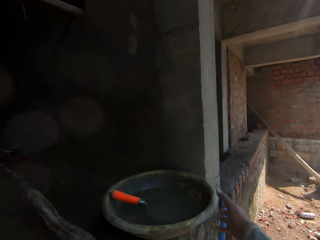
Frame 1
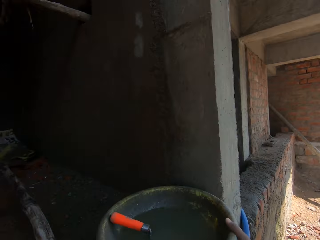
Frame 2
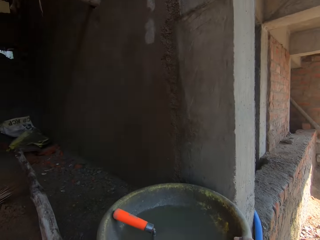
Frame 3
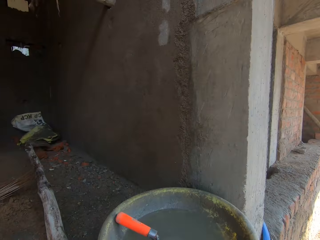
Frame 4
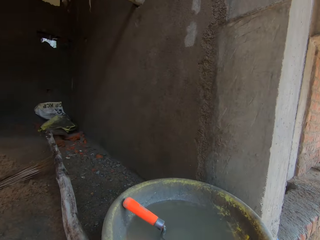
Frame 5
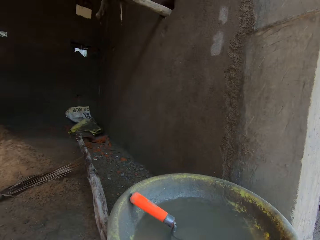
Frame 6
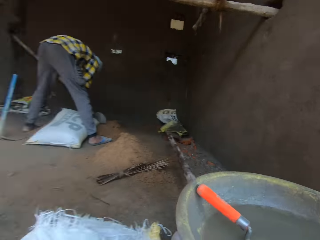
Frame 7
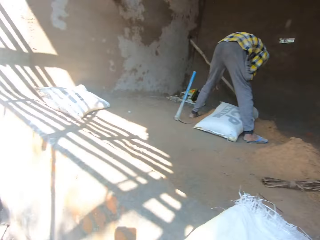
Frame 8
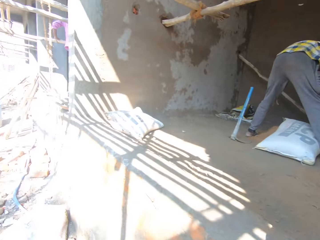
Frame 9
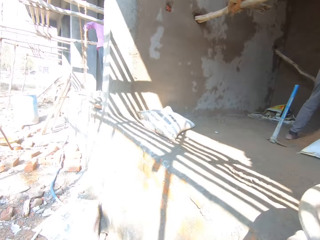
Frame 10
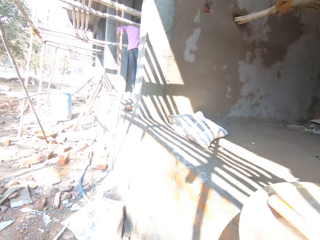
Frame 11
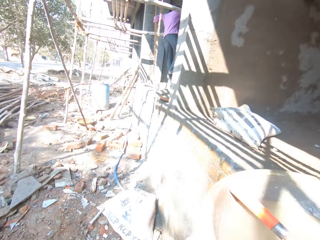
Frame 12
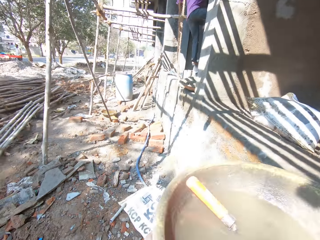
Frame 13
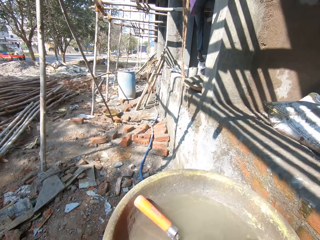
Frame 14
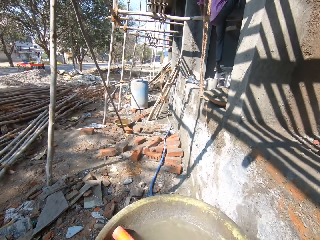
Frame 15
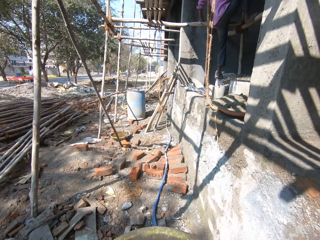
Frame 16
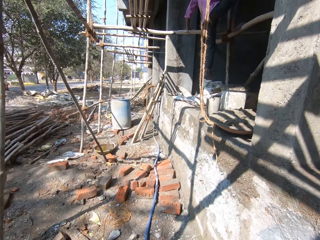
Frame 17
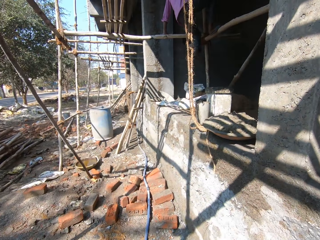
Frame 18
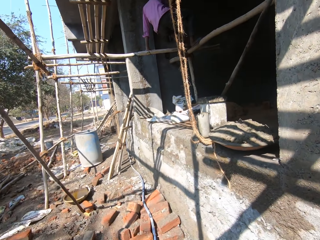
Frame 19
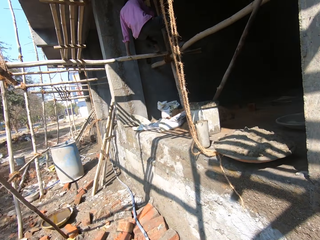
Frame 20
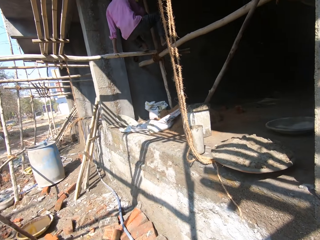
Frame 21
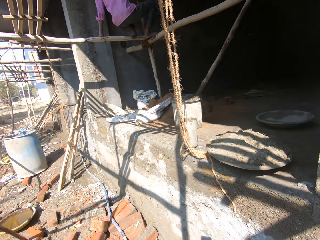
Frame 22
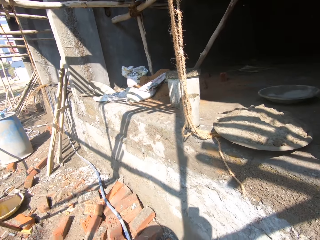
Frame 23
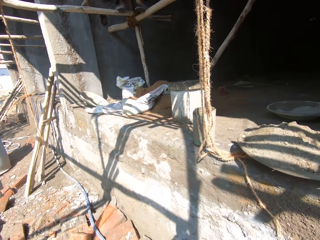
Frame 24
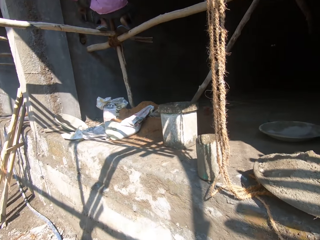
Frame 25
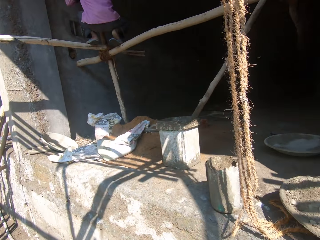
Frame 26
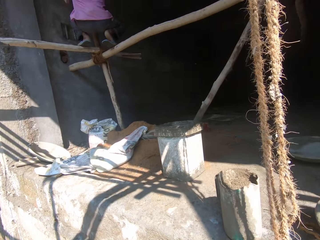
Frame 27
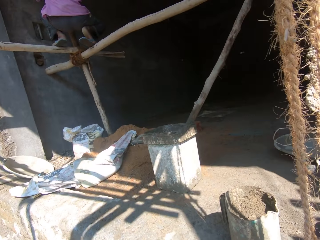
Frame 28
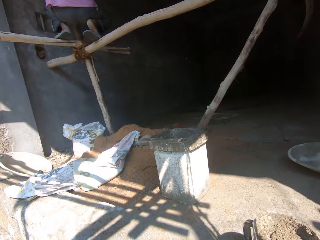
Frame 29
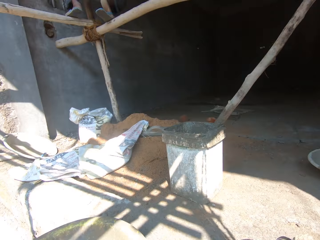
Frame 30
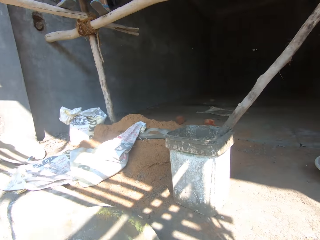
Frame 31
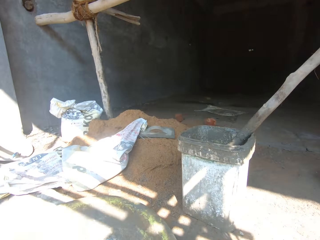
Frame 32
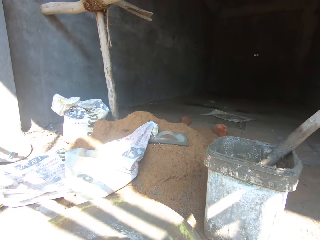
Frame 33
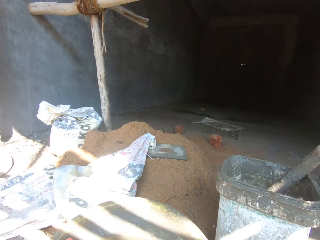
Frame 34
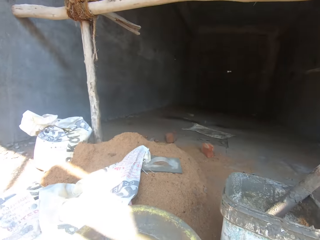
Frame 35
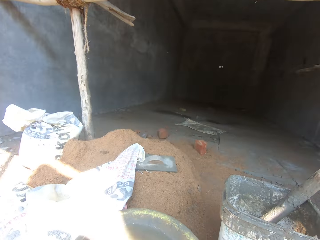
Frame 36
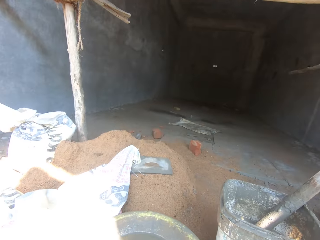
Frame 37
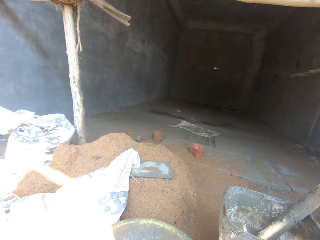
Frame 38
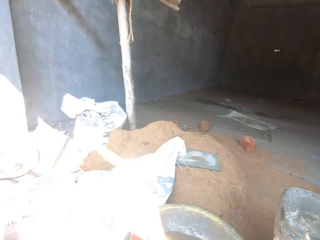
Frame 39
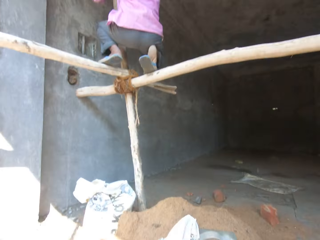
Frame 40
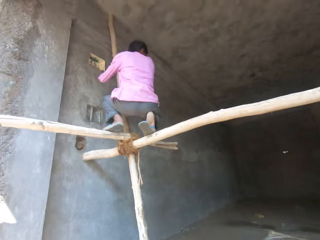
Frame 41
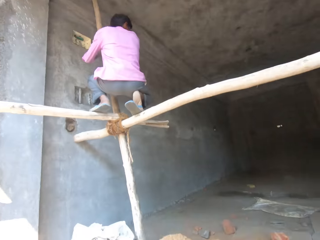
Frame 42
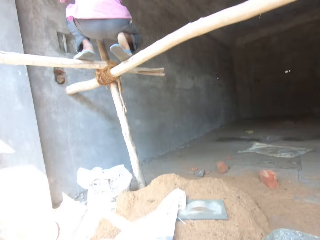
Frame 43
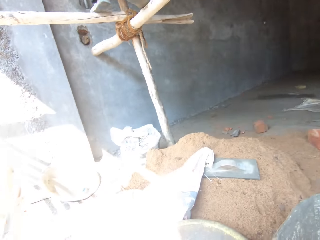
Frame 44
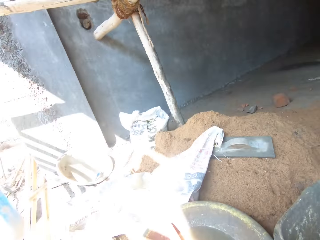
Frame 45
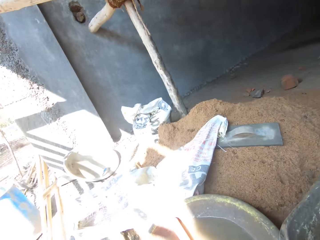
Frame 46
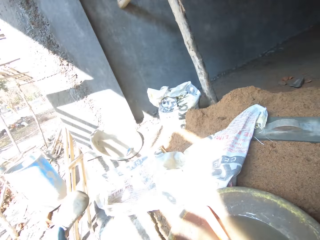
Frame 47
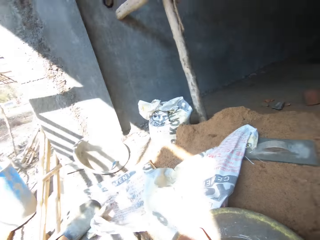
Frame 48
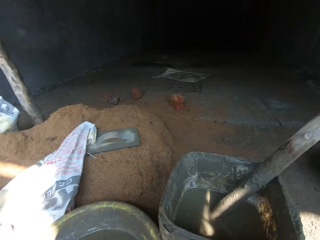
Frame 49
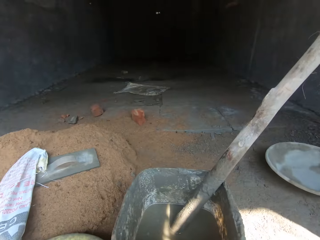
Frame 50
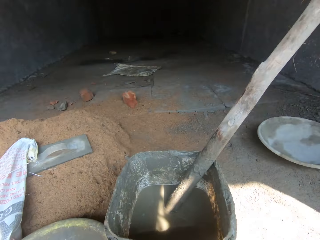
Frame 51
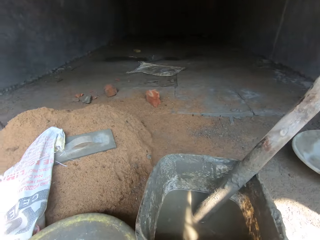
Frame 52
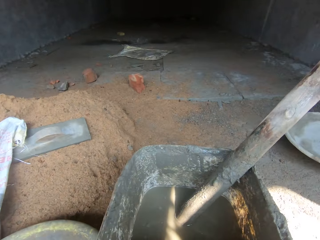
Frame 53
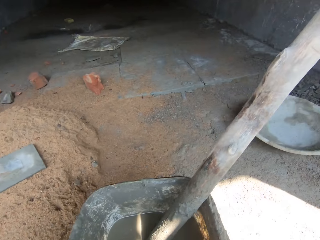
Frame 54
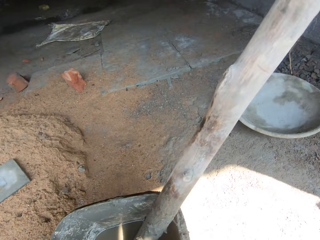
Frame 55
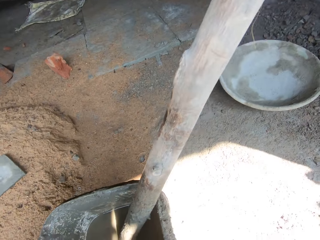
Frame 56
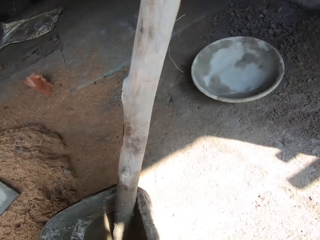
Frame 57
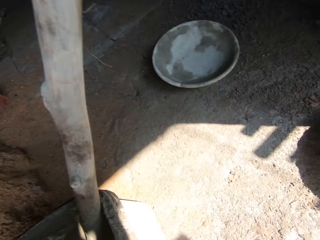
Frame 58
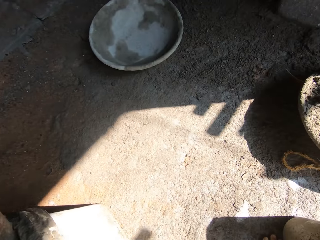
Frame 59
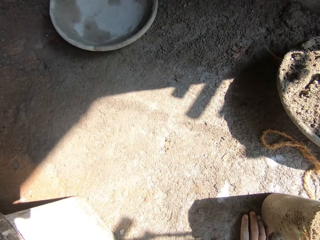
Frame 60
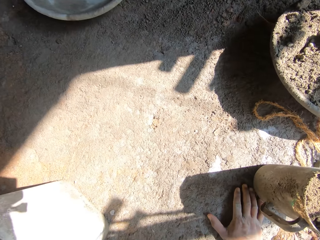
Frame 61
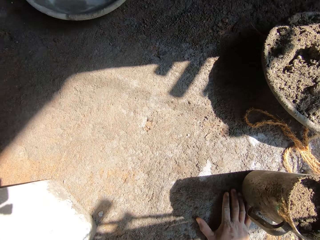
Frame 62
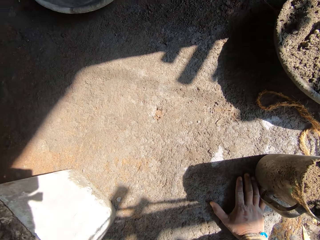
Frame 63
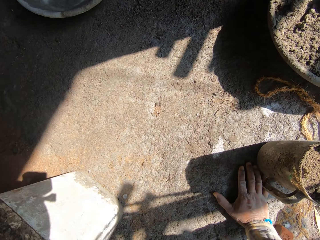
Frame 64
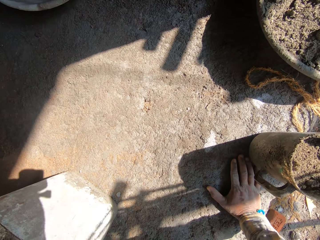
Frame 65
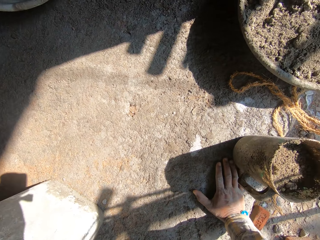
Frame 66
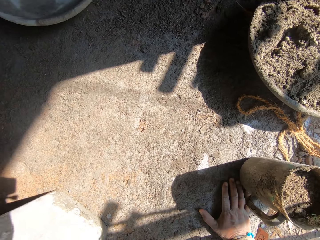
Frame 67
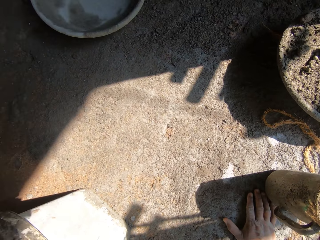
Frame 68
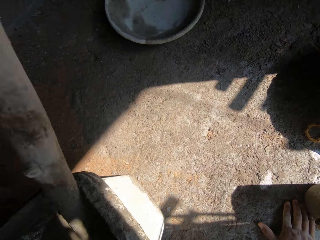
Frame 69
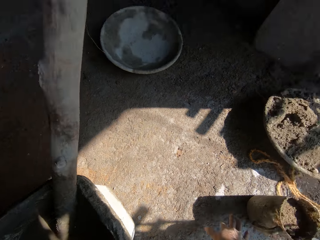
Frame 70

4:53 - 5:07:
The camera wearer picks up a bowl, turns left, and walks forward. They place the bowl on the sand. They converse with a man. They climb up.

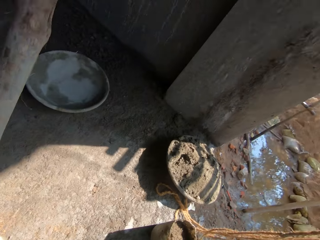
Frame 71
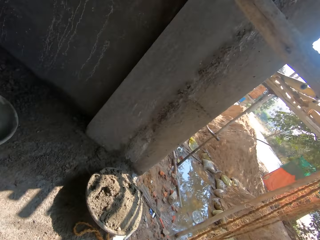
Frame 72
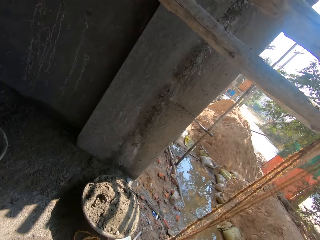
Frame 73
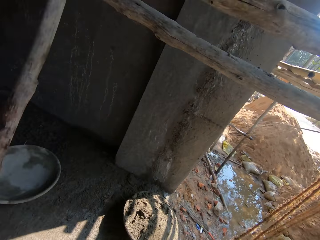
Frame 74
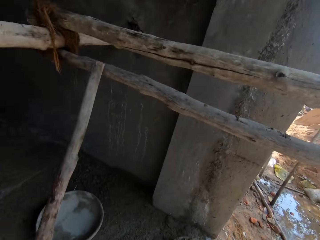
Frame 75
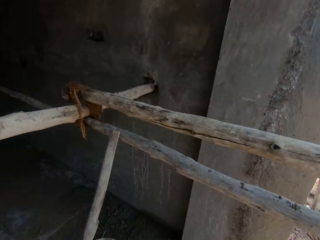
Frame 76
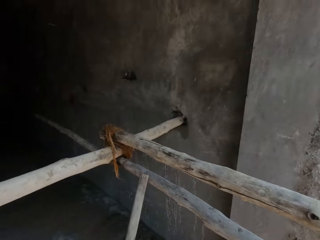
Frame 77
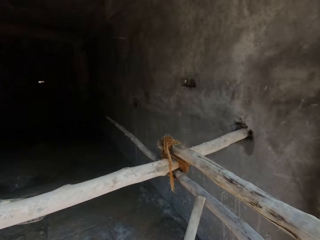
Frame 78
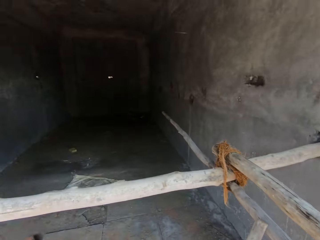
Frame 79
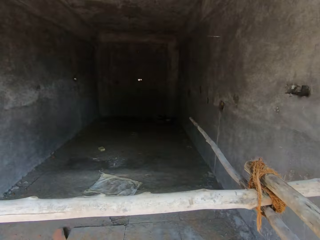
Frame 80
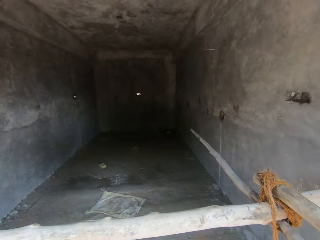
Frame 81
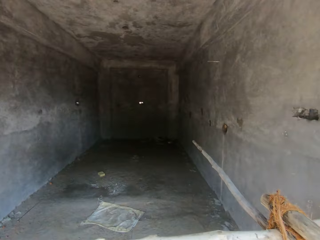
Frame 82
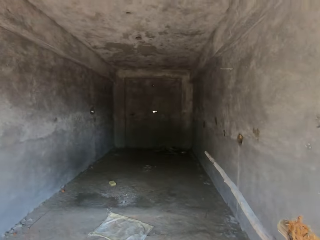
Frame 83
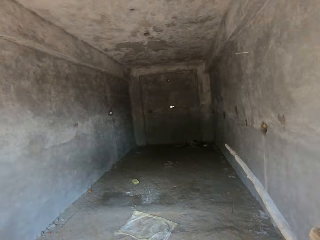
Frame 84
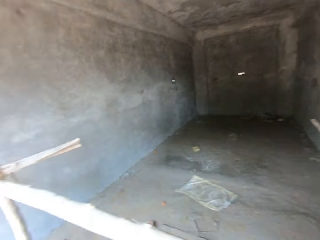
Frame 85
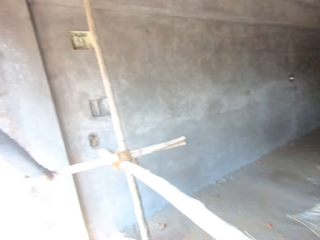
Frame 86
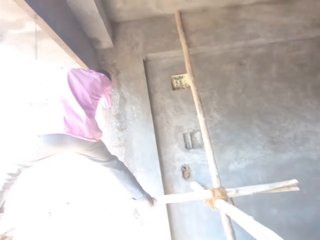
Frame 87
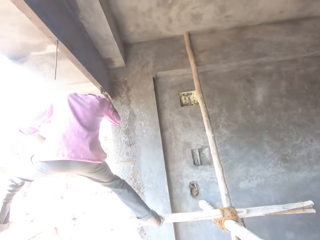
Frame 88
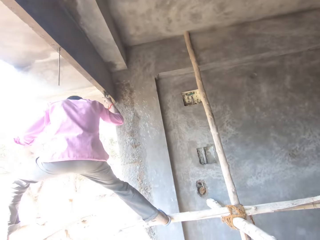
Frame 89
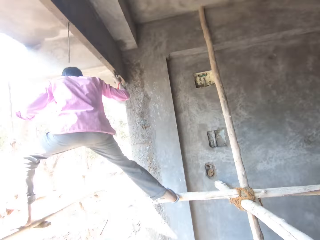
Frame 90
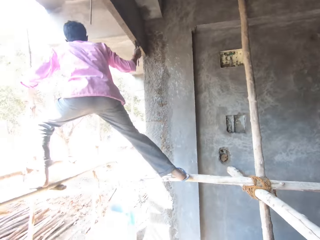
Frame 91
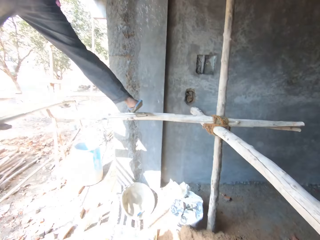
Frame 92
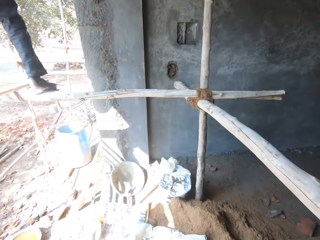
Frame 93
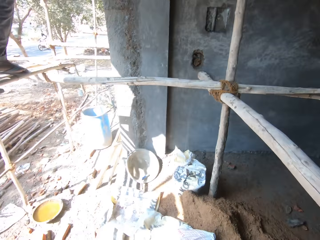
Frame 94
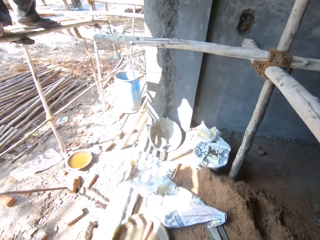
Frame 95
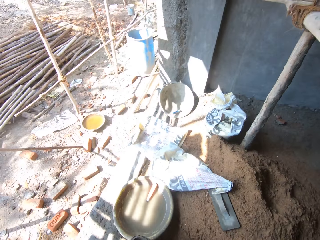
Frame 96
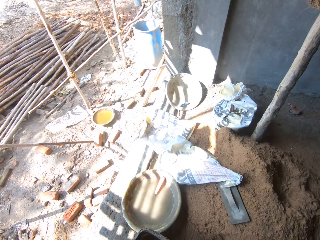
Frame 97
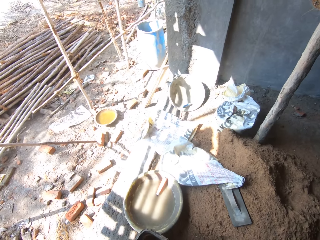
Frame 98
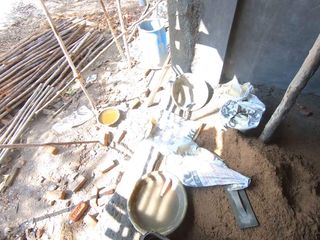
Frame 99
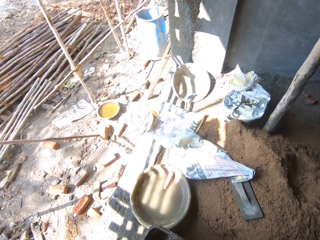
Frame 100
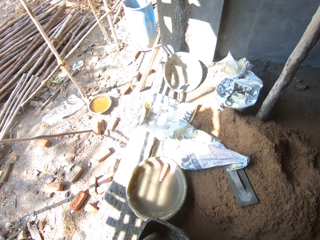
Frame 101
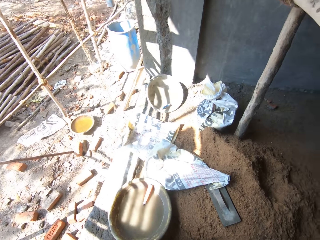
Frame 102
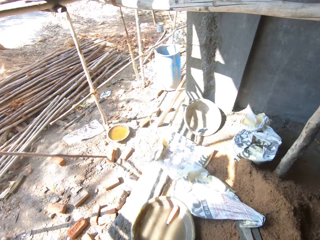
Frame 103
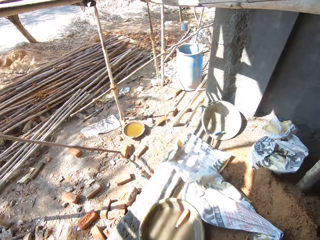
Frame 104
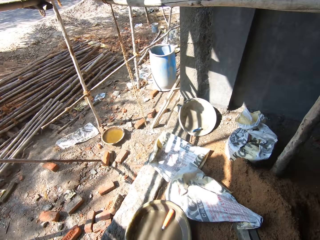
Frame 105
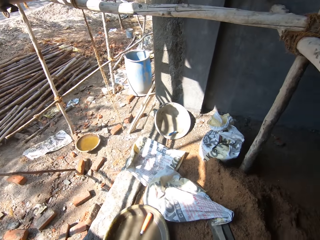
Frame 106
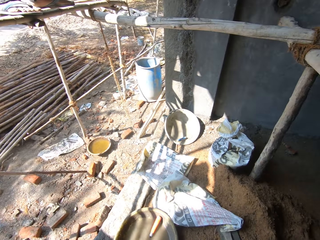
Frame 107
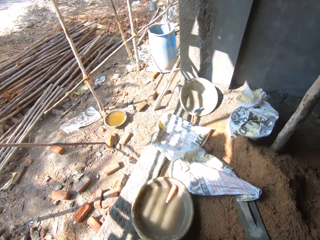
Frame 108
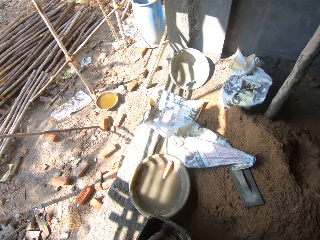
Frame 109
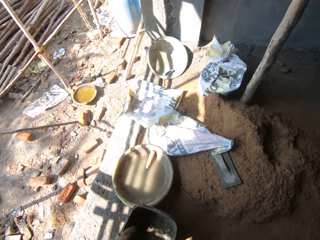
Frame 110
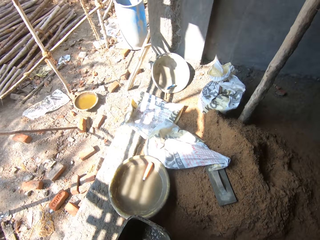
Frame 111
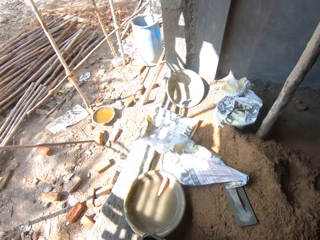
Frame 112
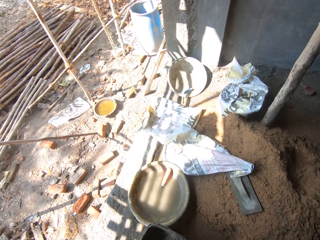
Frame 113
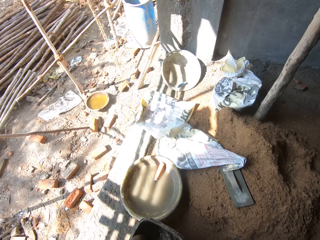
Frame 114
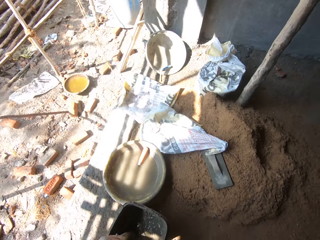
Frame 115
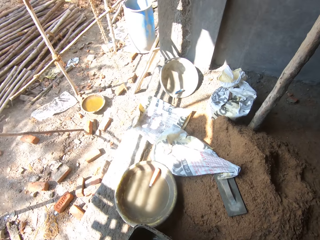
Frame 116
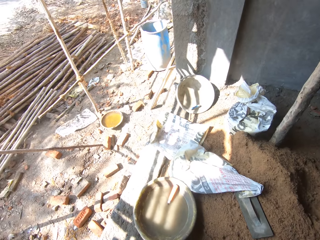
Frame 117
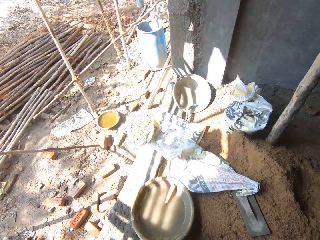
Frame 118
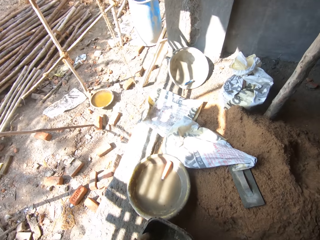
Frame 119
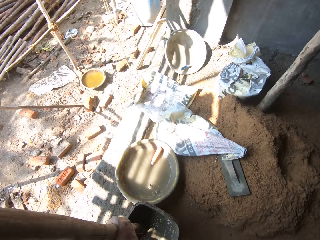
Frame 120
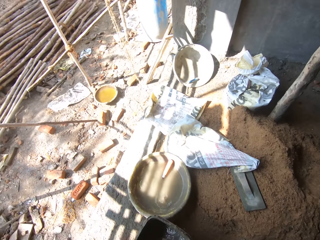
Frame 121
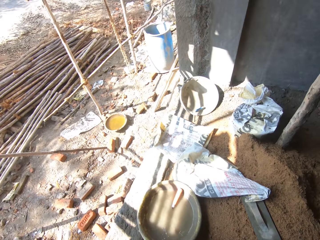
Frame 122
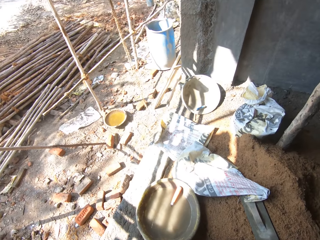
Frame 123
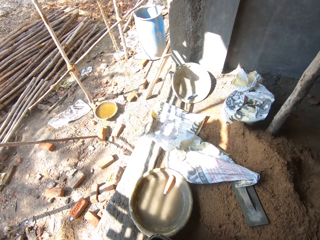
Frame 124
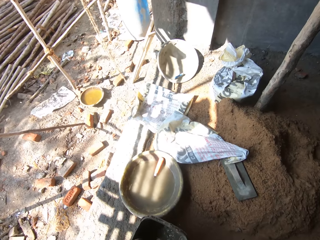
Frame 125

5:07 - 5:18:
The camera wearer turns left, looks forward, and converses with a man. They turn left. They move on the wood. They mix the water in the bucket.
